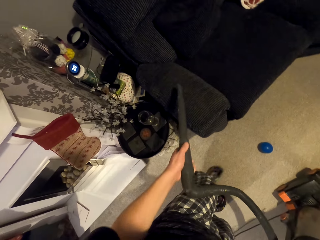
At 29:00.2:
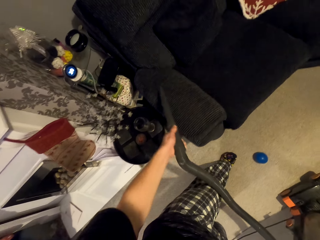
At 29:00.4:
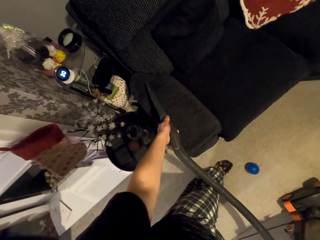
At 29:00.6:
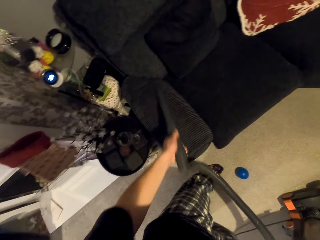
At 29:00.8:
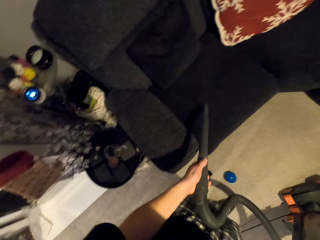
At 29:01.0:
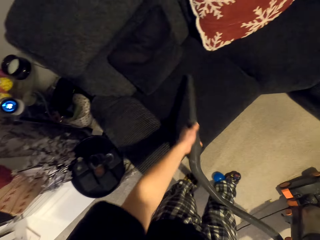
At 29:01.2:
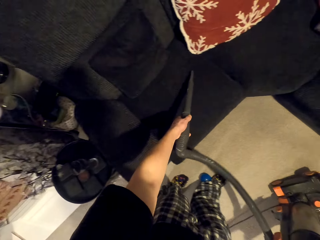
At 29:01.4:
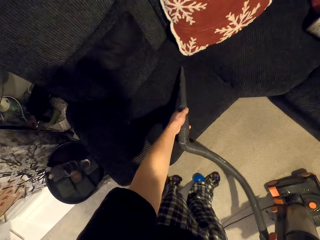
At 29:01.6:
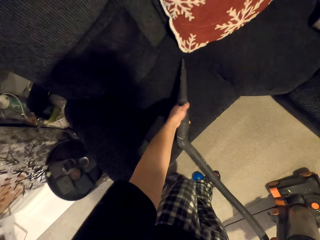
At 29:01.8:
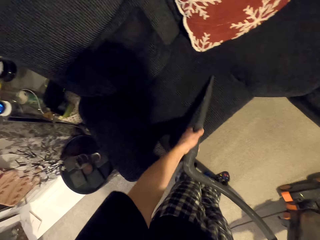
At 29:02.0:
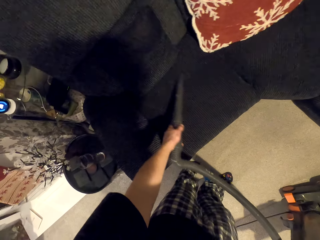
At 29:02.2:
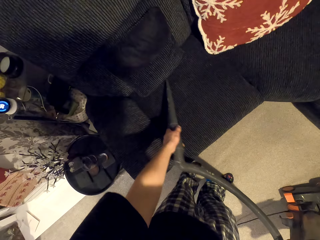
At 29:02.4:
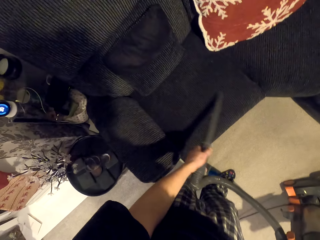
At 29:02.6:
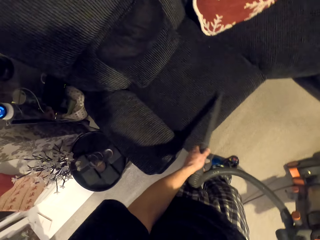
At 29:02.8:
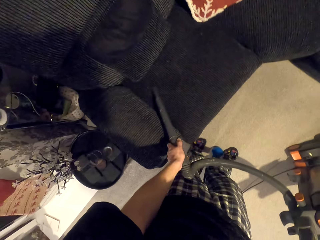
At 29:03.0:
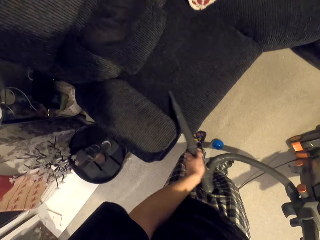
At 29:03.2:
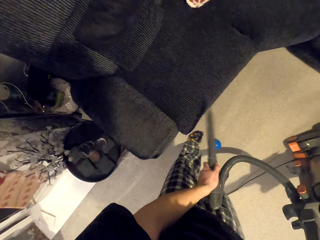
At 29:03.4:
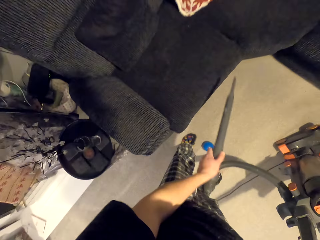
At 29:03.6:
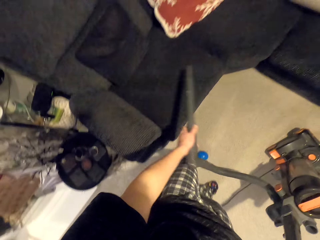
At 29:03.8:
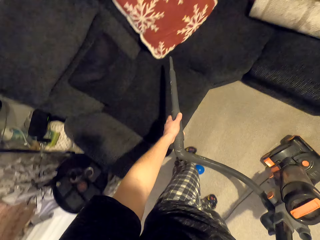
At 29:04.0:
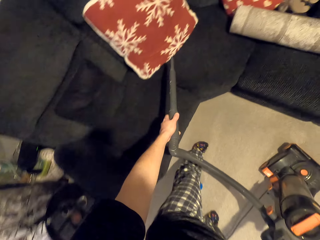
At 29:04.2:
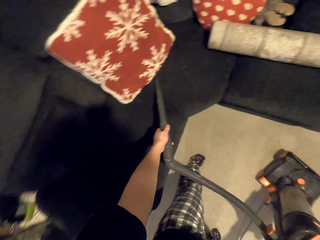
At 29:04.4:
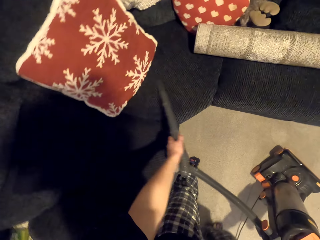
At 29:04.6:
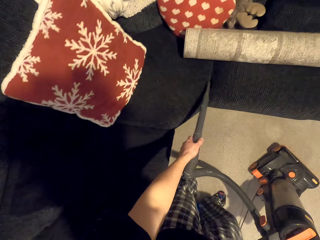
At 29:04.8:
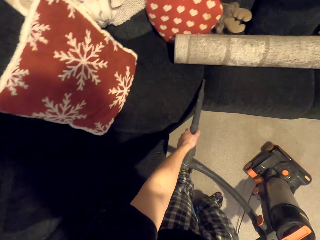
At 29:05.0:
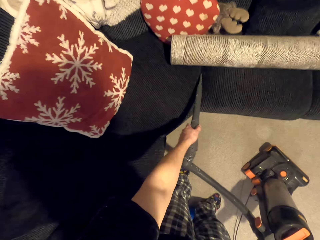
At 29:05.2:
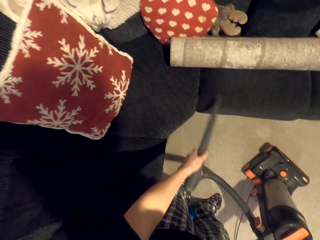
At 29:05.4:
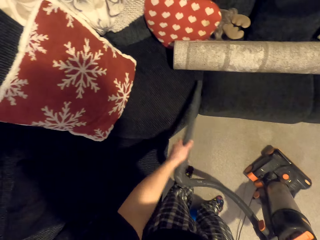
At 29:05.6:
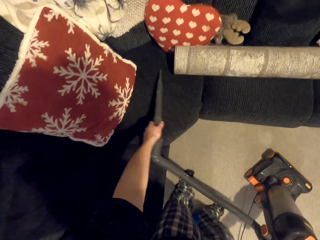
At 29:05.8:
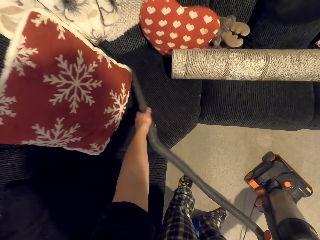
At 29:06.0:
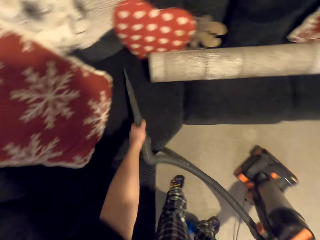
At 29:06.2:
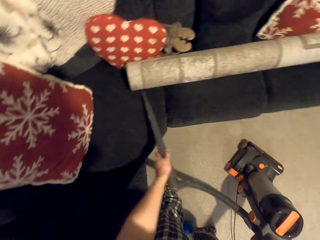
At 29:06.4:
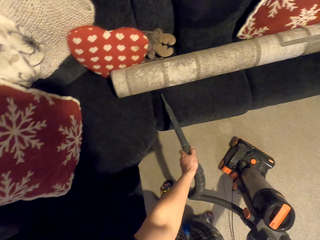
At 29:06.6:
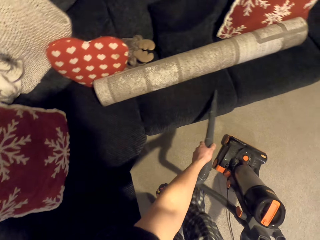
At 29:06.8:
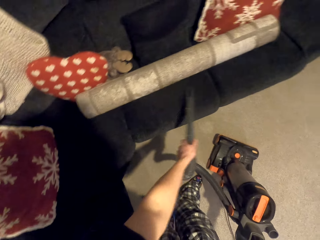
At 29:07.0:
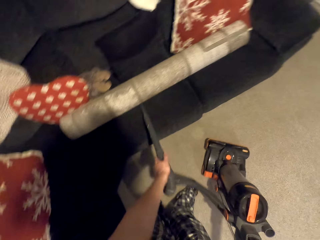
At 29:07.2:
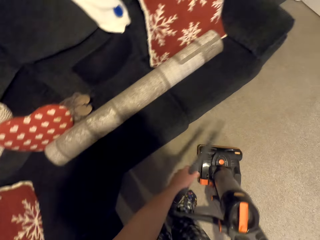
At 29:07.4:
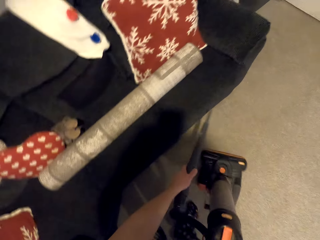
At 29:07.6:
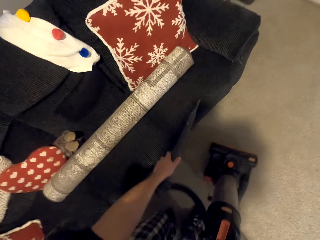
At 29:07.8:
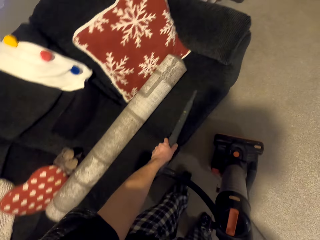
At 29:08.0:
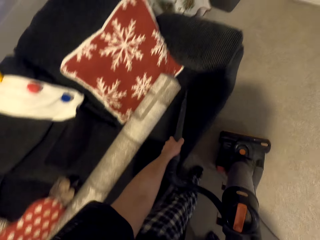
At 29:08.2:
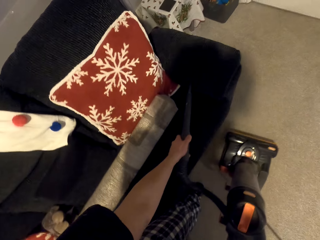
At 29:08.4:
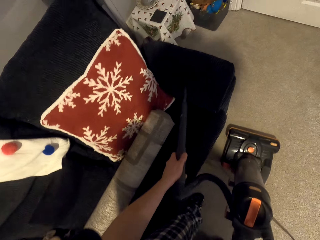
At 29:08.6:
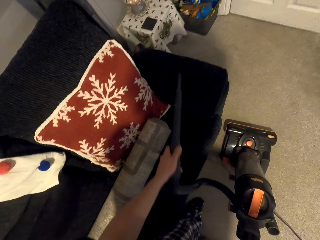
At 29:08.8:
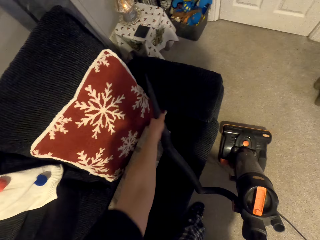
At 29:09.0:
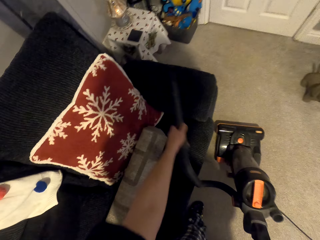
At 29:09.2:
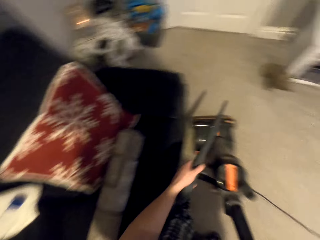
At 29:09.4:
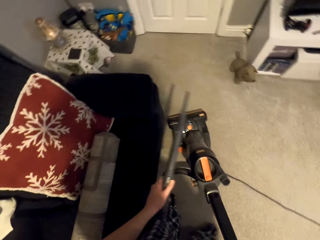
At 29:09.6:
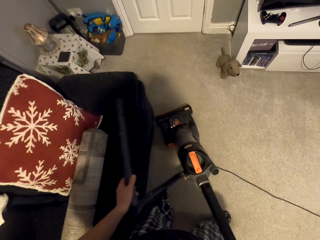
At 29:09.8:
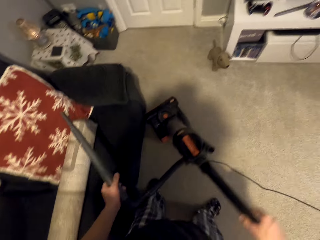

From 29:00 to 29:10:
The camera wearer dusts off the chair with the vacuum pipe. They place the suction pipe on the couch. They pull dirt from the couch. They pull the vacuum cleaner. They move the vacuum cleaner to the front.

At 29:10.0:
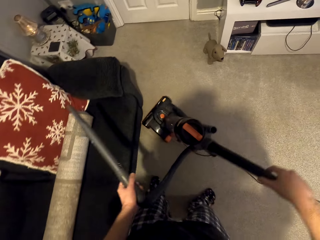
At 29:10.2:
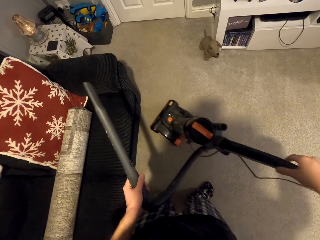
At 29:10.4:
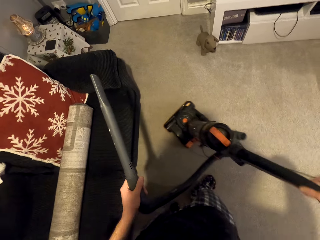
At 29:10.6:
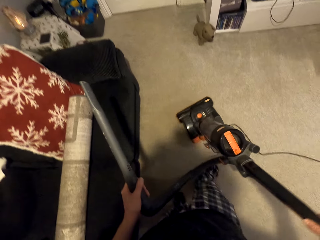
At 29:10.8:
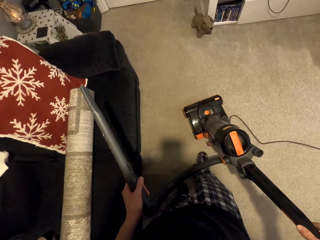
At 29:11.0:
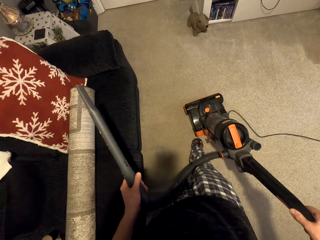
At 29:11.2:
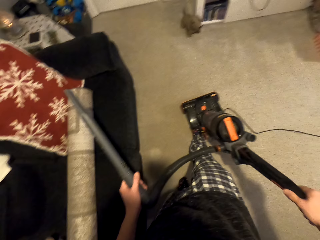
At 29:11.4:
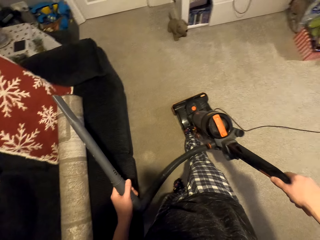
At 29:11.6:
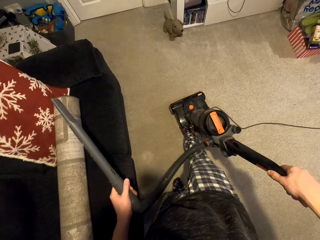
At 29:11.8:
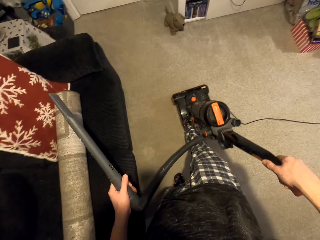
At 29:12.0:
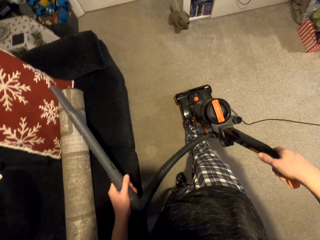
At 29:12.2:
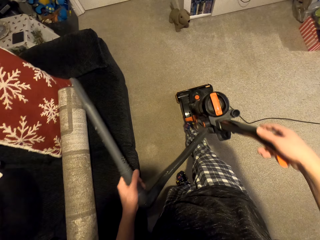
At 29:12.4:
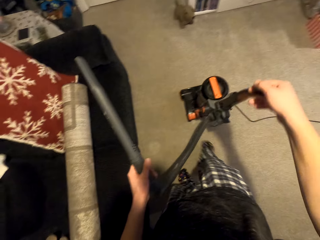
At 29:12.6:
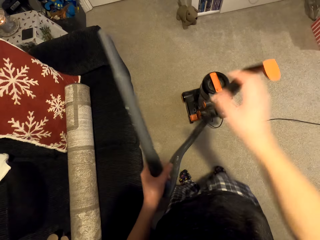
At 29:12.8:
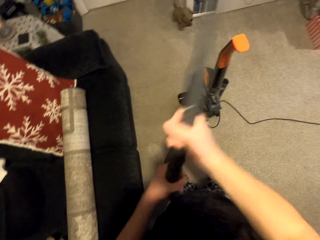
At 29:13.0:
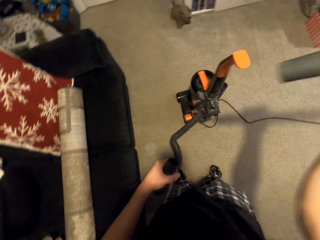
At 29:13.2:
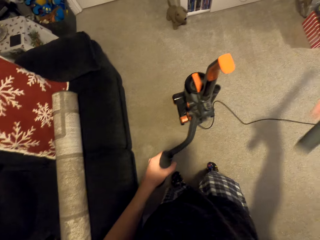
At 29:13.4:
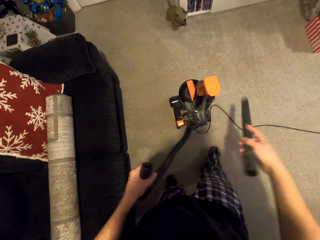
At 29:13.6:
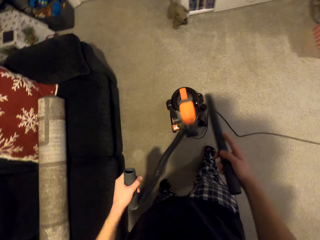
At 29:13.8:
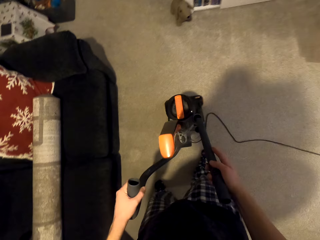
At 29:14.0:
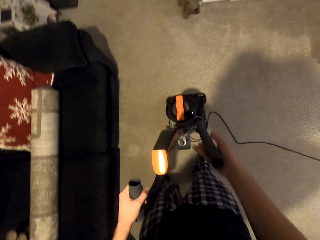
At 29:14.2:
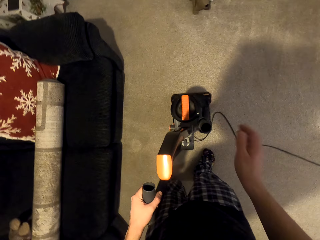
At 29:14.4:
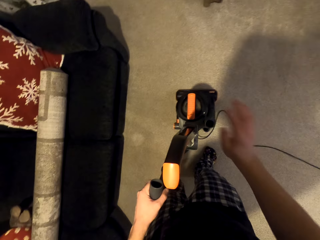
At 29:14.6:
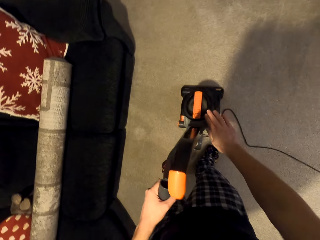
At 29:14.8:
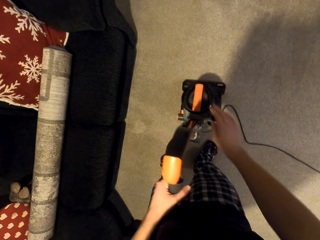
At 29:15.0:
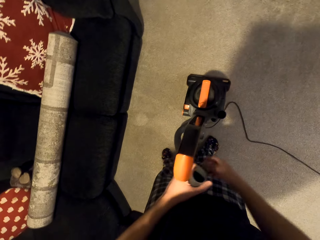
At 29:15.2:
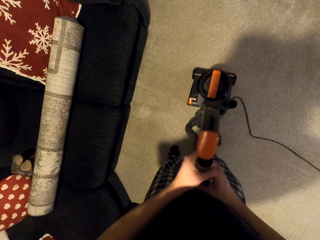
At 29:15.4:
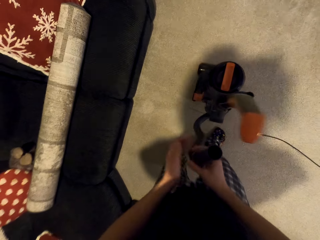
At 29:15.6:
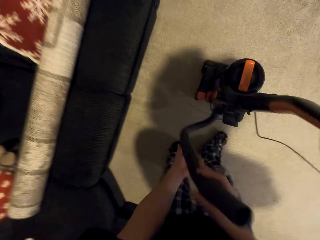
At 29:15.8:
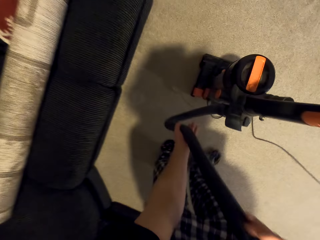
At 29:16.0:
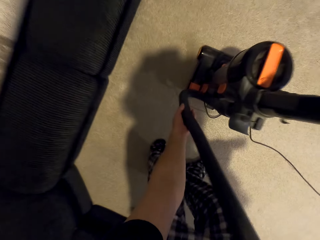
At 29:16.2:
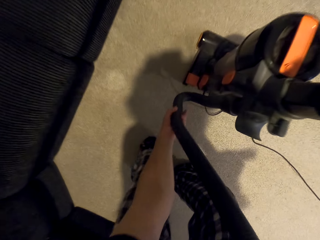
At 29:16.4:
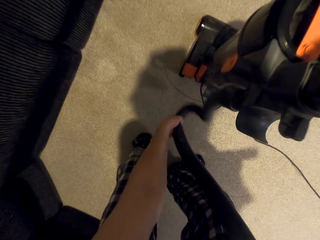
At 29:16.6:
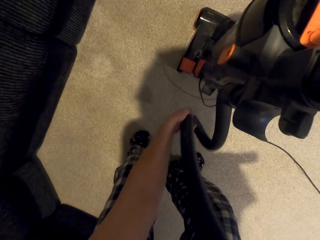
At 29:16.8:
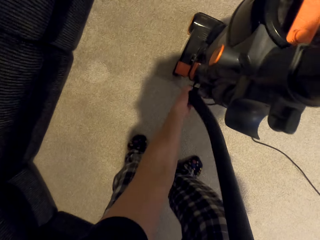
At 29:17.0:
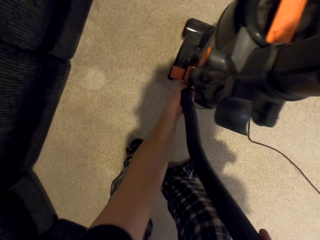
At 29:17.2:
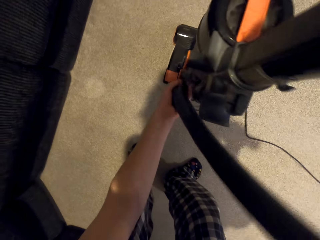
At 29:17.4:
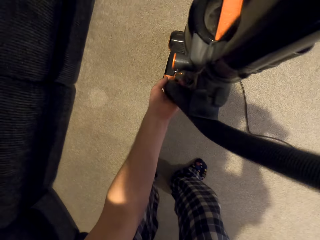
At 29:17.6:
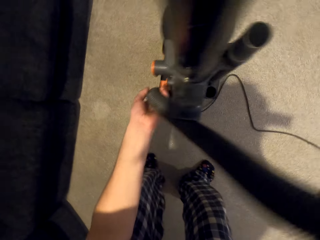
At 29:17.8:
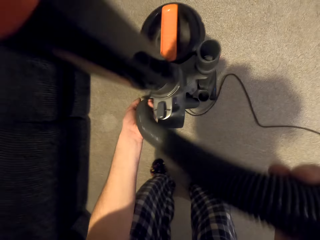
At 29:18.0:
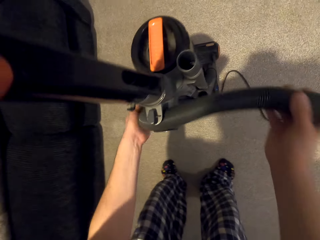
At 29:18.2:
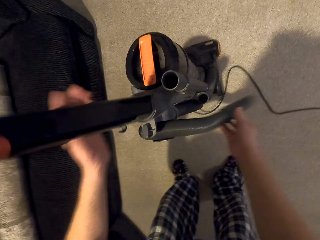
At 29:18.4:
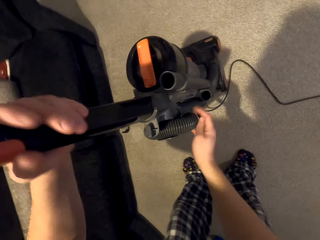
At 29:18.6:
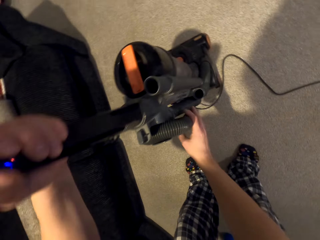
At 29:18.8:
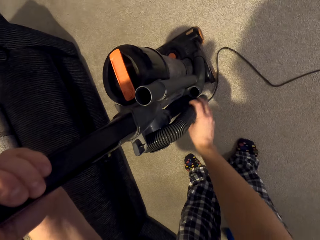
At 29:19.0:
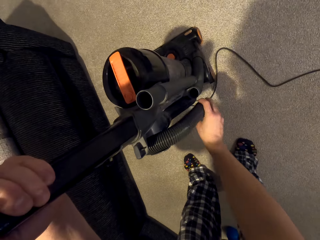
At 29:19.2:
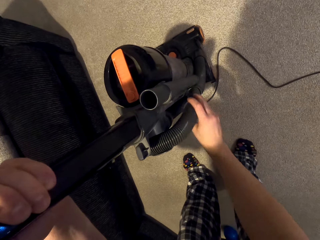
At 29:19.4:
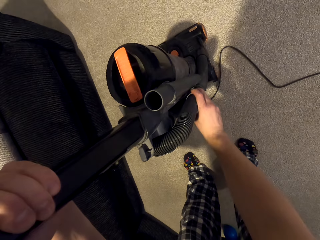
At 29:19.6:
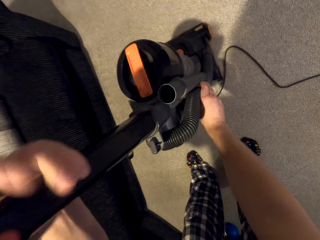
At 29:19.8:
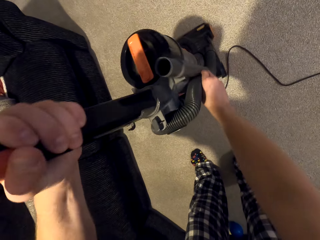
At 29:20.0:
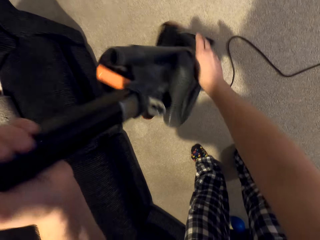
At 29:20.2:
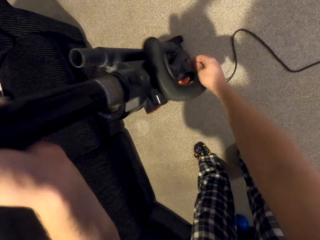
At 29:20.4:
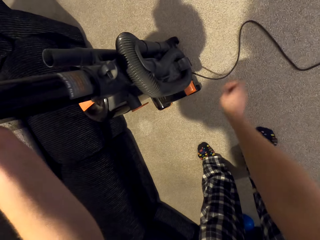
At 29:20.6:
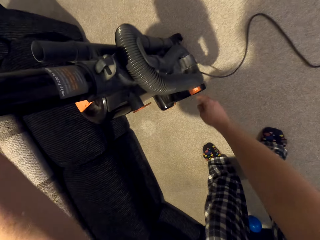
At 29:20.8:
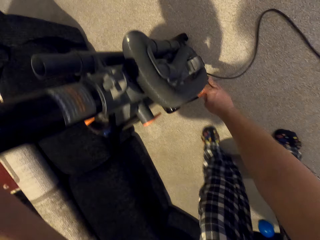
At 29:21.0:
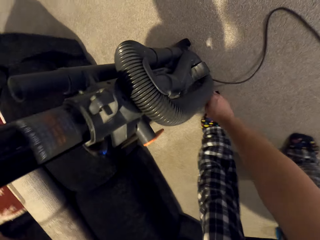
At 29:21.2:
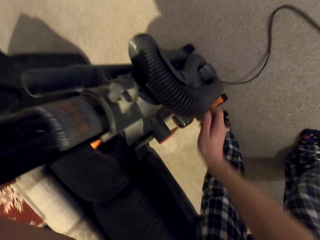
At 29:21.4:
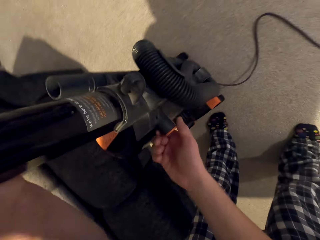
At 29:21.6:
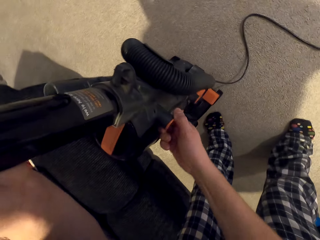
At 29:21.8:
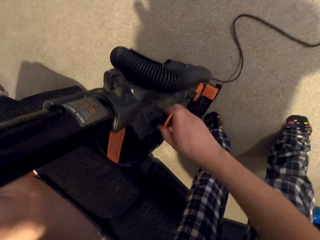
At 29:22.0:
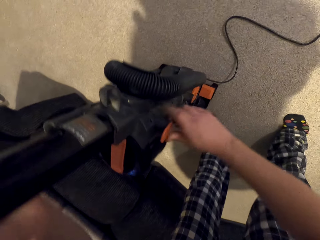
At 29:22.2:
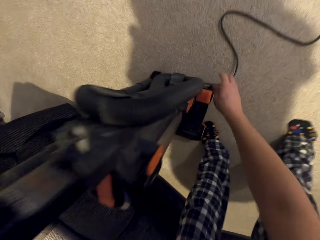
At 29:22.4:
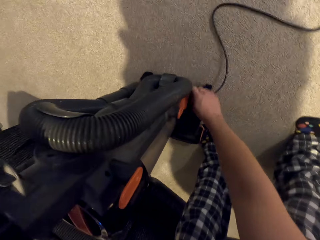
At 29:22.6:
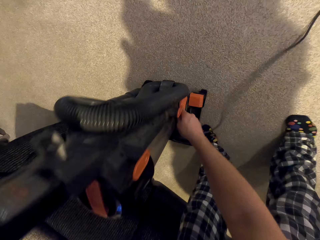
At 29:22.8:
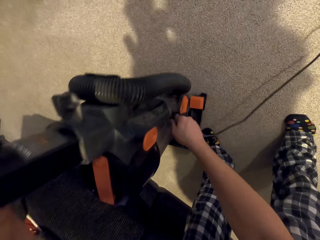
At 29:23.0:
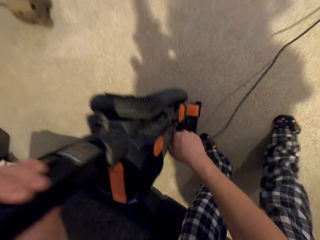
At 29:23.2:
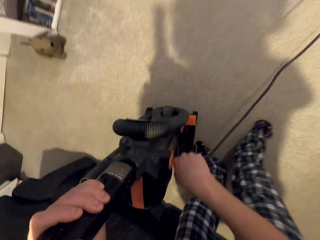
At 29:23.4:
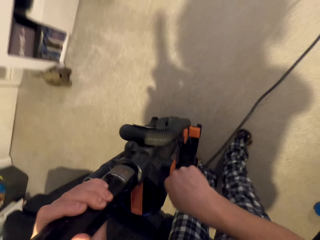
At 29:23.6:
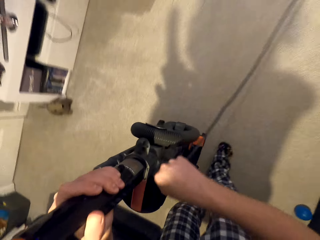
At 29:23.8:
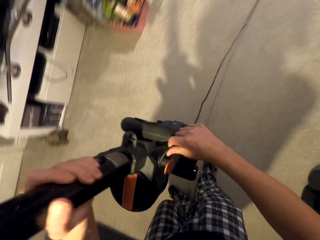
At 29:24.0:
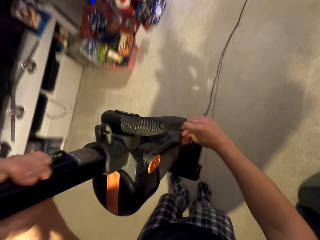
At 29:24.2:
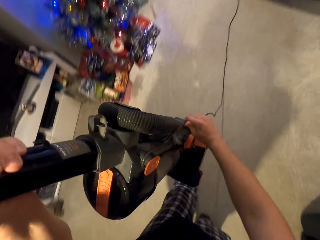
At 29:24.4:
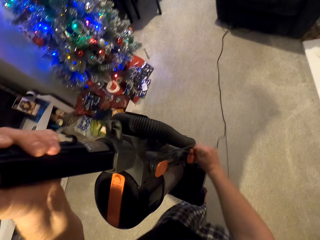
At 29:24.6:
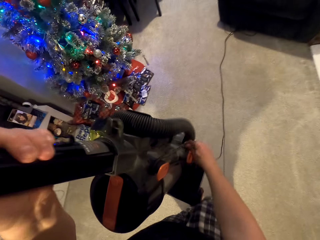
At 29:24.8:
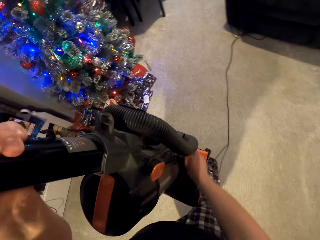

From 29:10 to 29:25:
The camera wearer turns the vacuum cleaner. She pulls the vacuum cleaner to the back. She puts off the vacuum cleaner with her foot. She places the vacuum cleaner in an upright position. She takes the suction pipe from the left hand. She returns the vacuum pipe to the vacuum pipe holder. She places the suction inlet on the crevice tool. She pulls the hose holder, winds the hose holder and puts the hose holder to the lock 'n seal. She turns the vacuum cleaner. She adjusts the vacuum cleaner. She tightens the vacuum pipes. She picks up the wire from the carpet. She rolls the cable on the vacuum cleaner.
